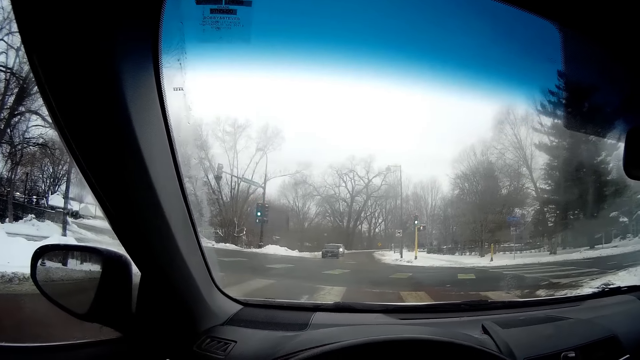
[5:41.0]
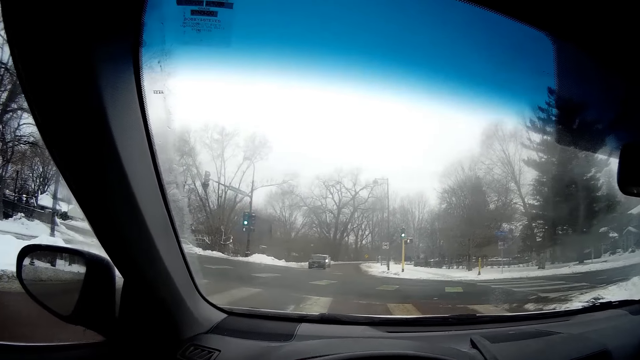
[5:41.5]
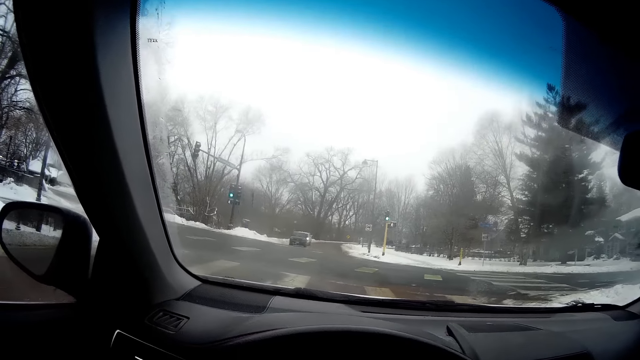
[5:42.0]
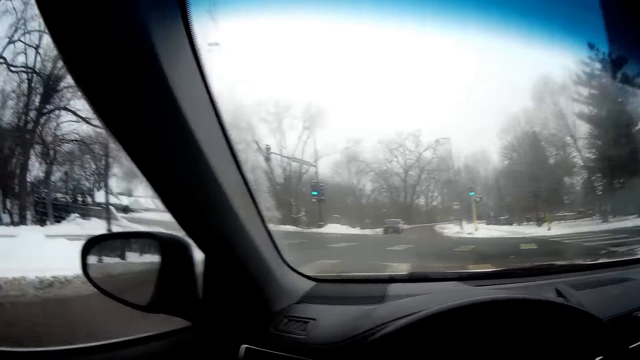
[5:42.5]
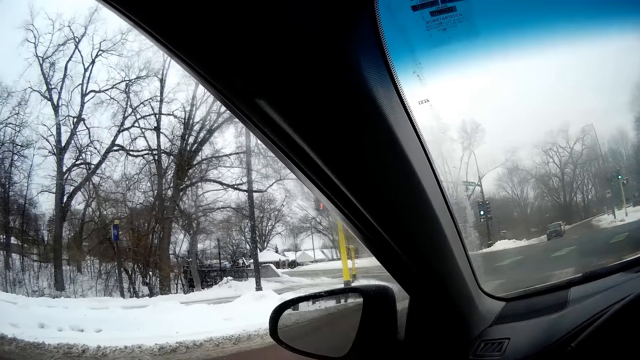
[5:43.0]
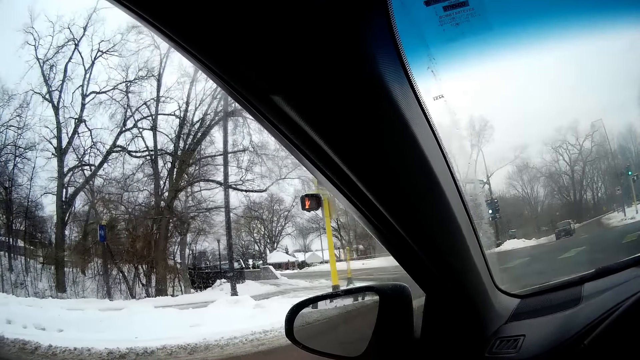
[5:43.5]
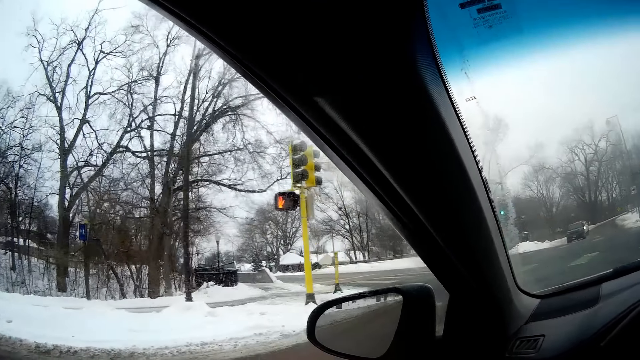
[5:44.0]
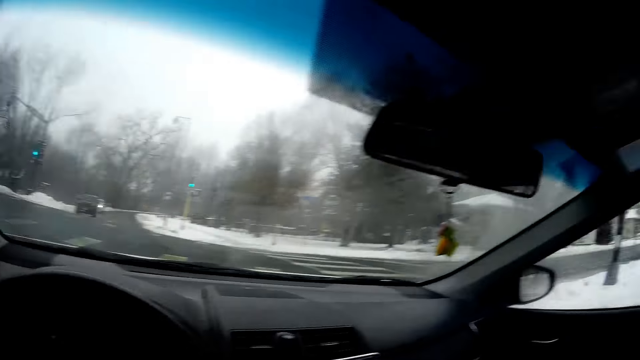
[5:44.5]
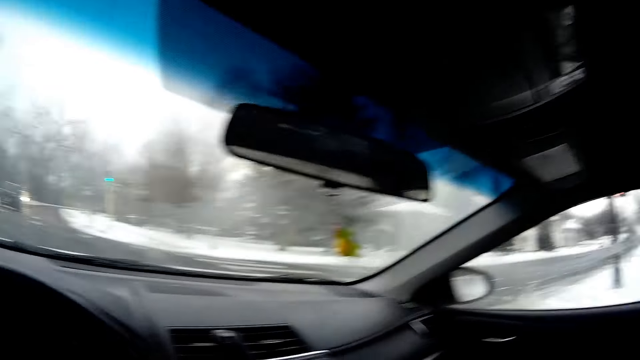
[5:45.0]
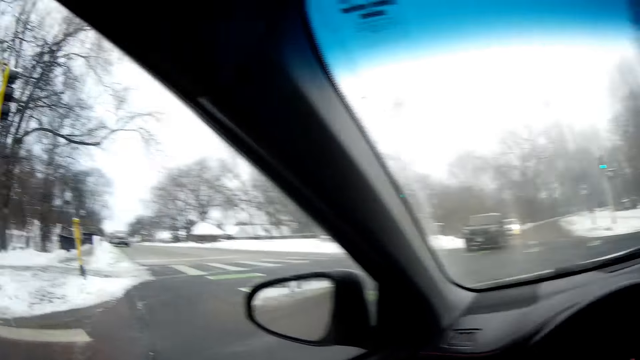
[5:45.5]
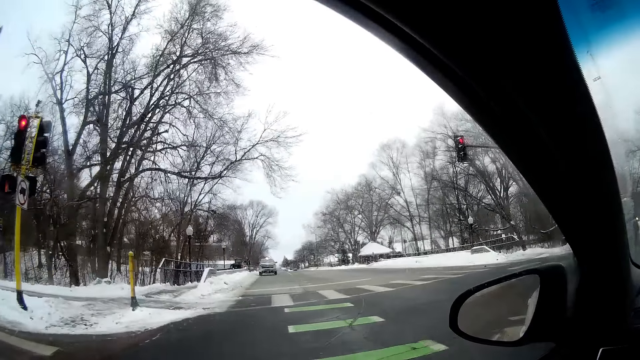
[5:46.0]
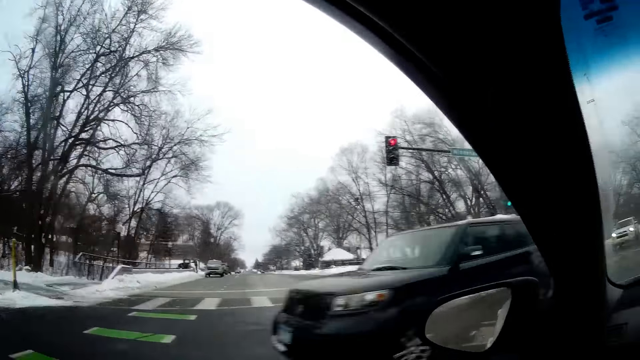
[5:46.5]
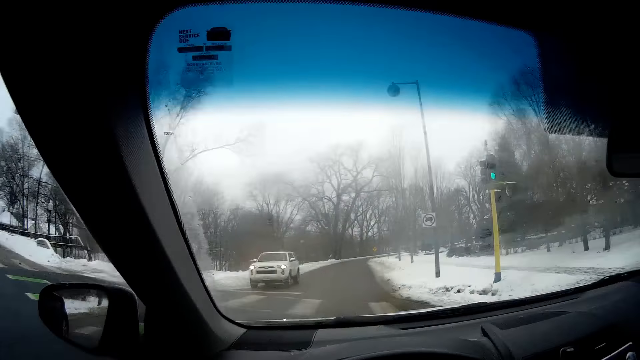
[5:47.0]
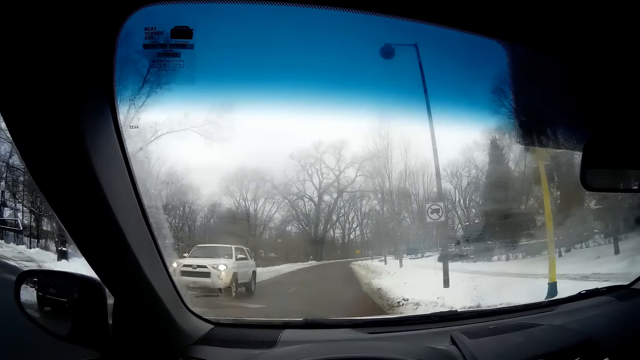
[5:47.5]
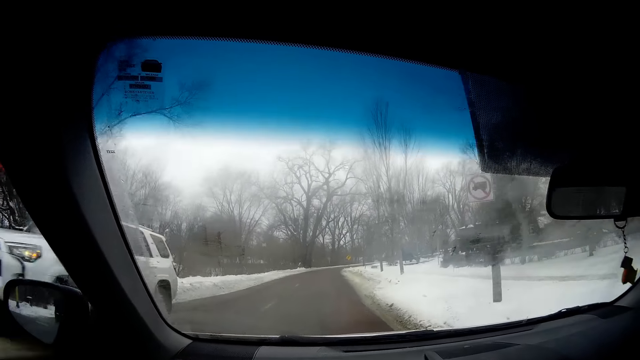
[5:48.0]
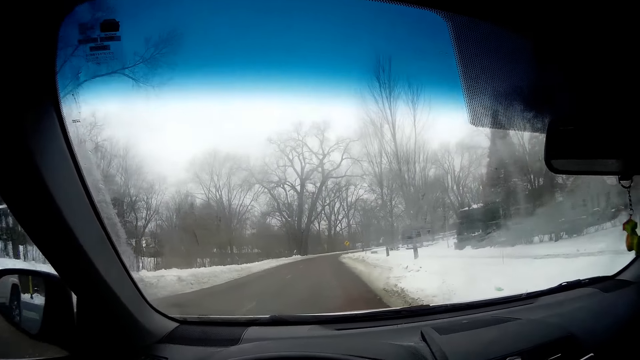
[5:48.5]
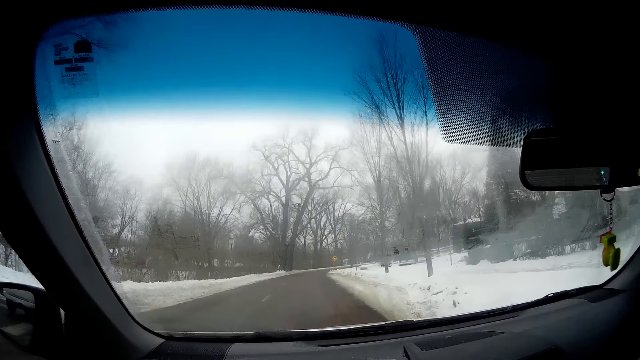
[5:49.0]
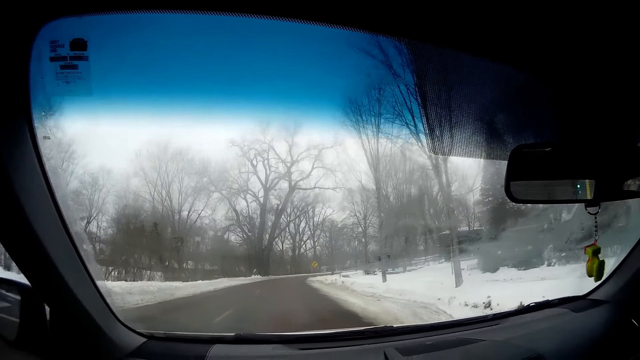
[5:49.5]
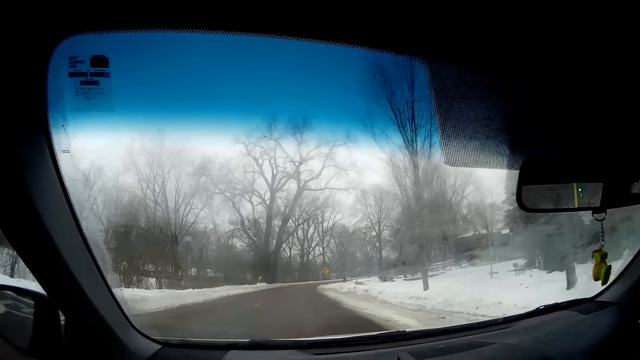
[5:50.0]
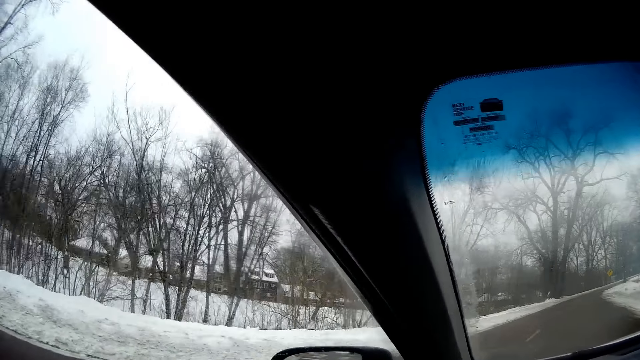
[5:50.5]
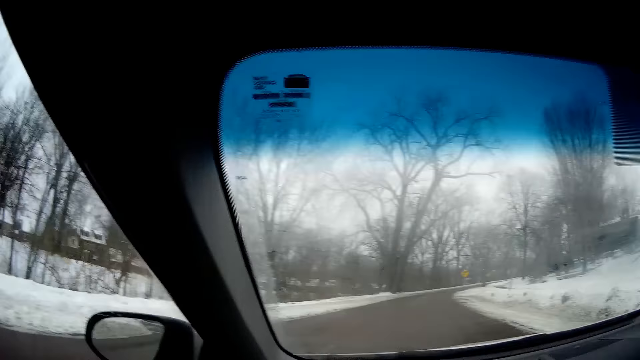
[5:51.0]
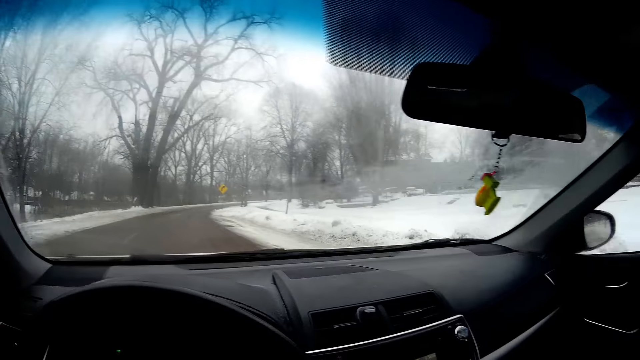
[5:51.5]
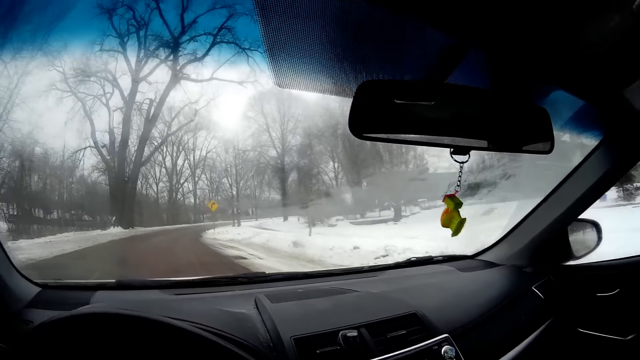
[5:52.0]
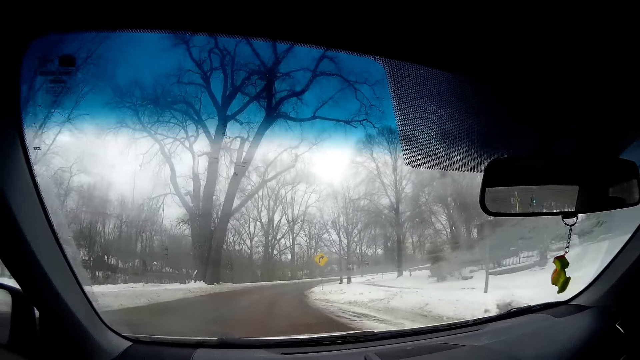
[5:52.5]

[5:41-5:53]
The camera wearer continues driving the car. They look outside. A black car drives past the camera wearer. A white car drives past the camera wearer. The camera wearer drives the car.

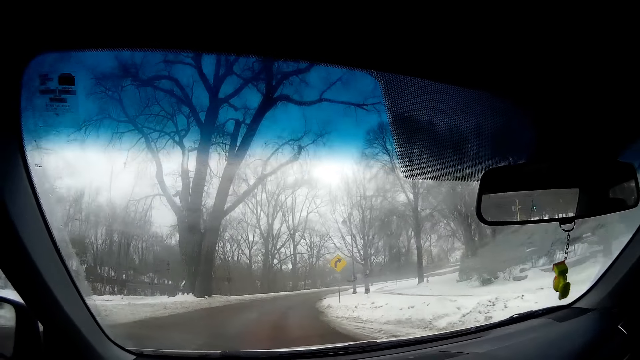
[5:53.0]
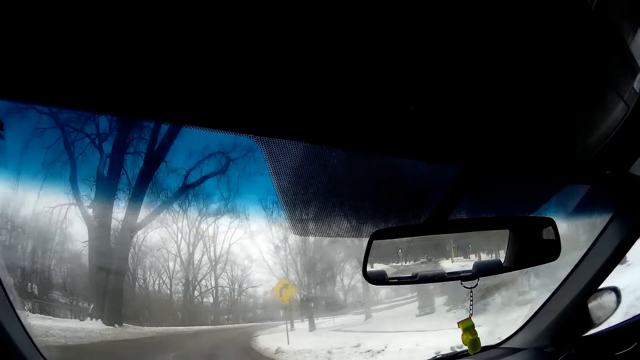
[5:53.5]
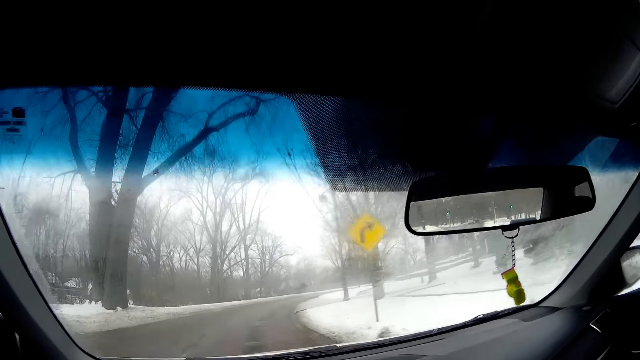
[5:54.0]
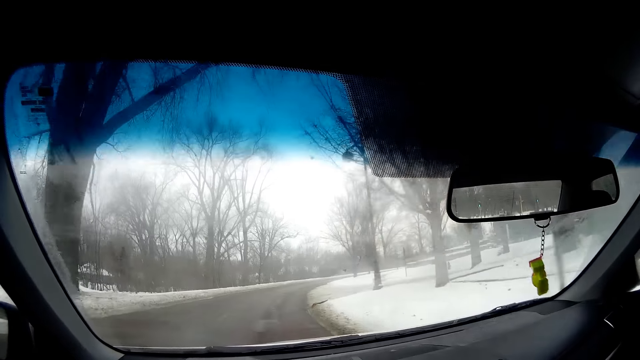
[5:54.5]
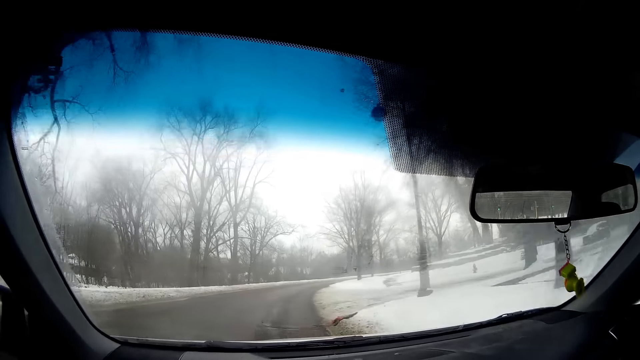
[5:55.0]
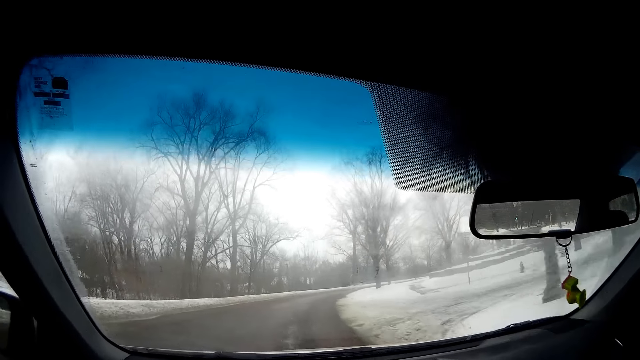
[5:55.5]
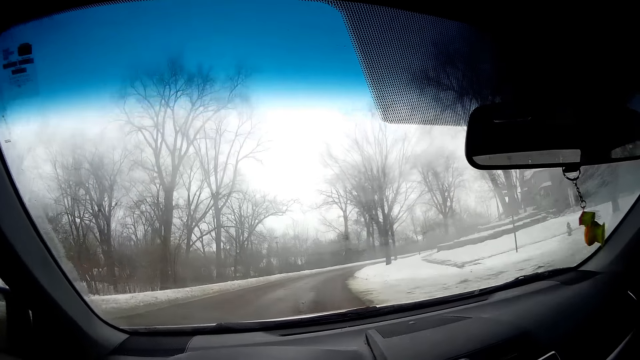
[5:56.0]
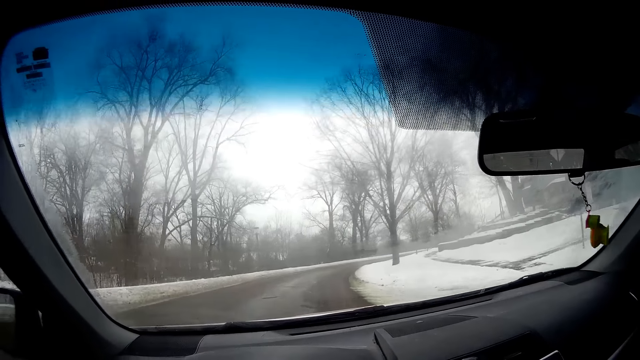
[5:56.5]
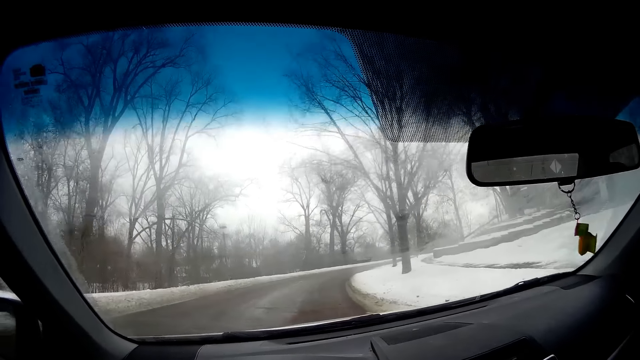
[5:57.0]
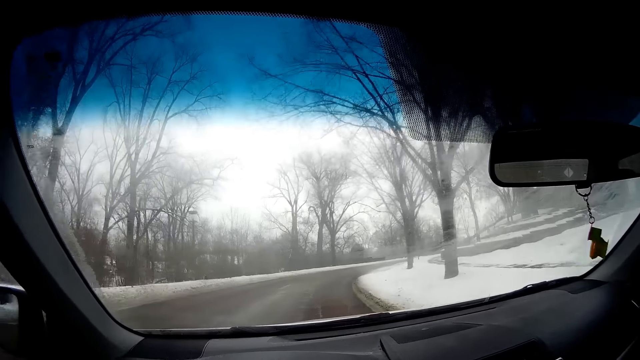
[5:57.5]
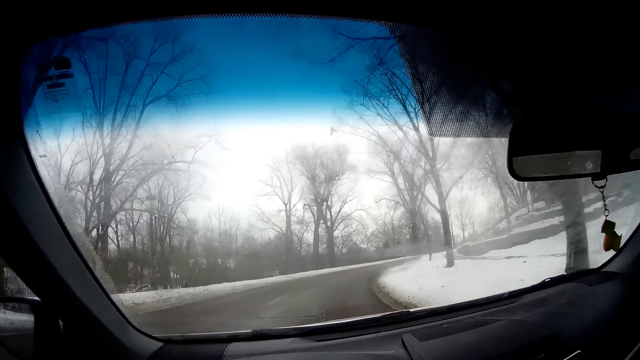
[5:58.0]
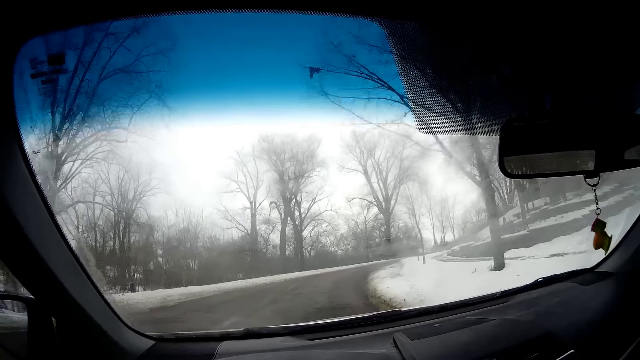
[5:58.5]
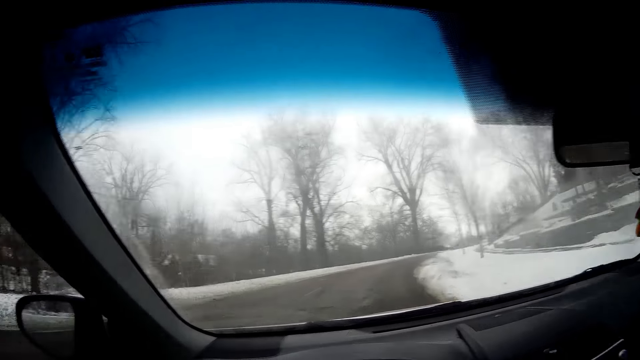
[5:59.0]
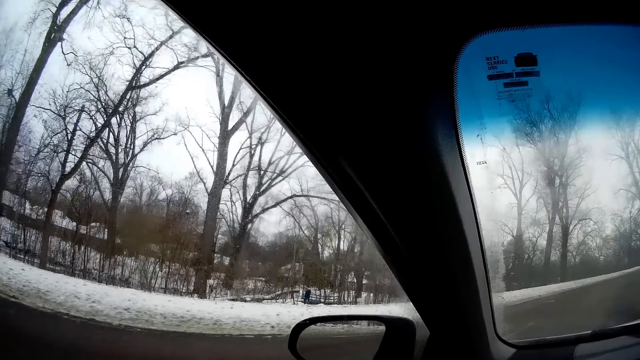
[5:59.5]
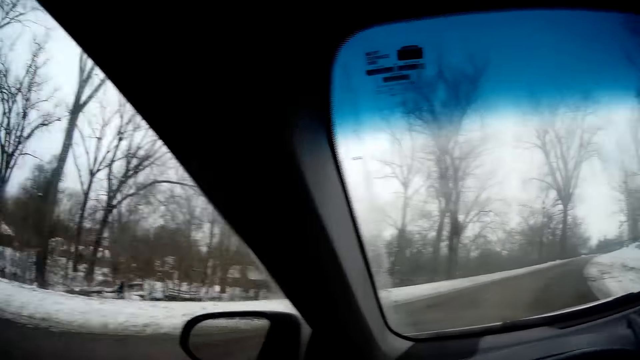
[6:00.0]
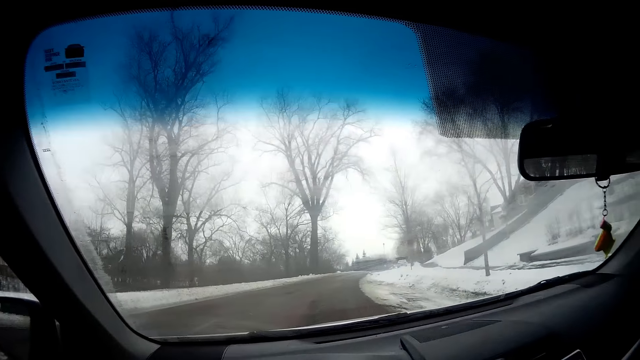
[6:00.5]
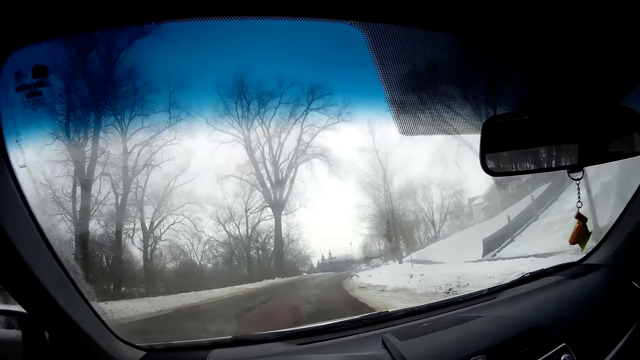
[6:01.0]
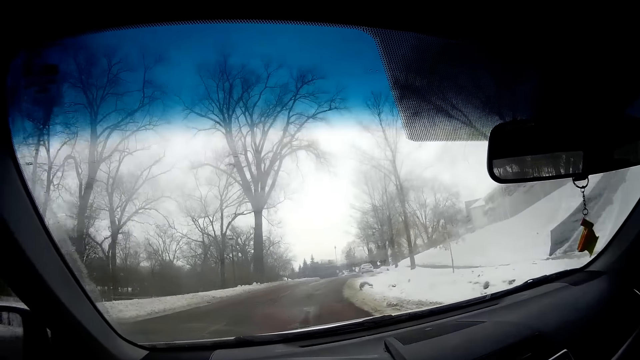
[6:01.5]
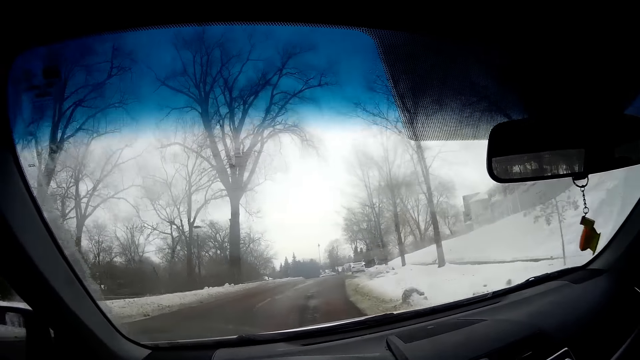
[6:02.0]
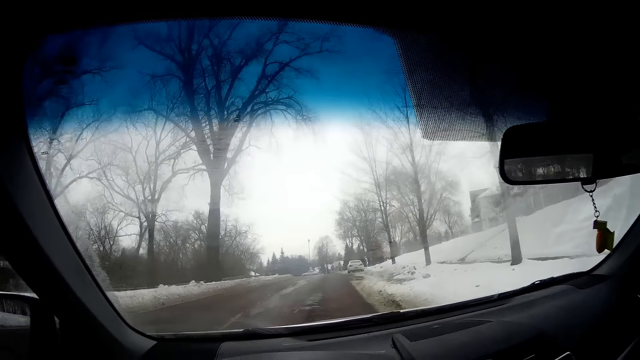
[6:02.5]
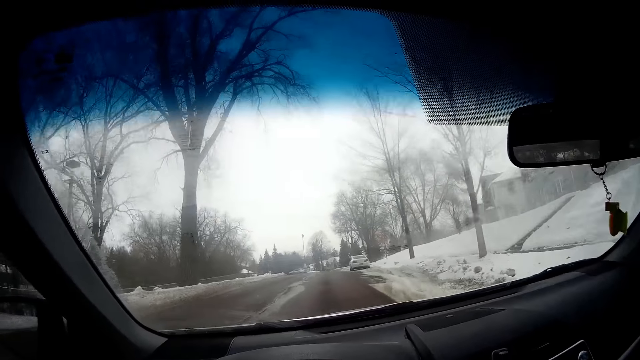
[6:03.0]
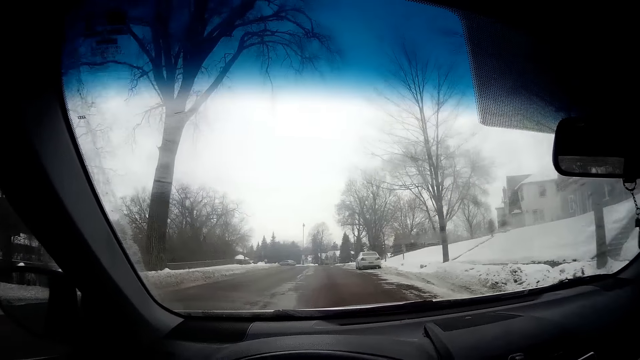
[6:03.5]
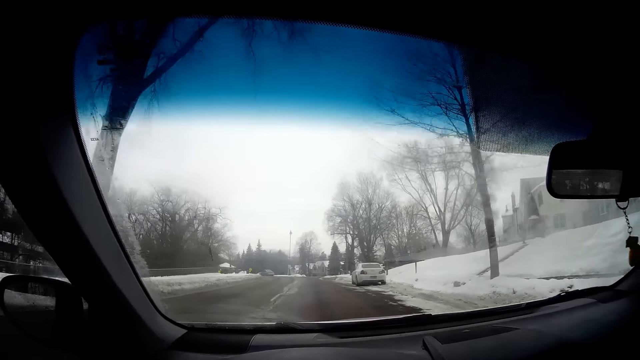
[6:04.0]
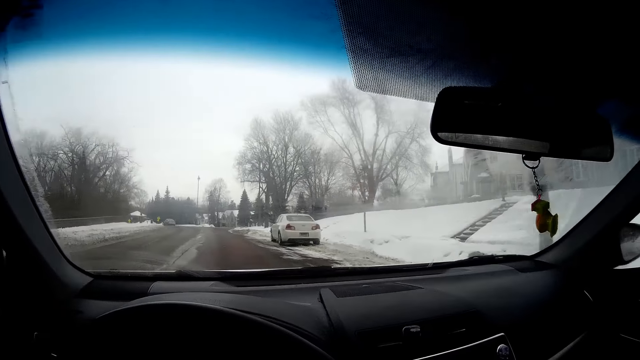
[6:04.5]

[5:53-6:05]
The camera wearer looks around and drives the car.
